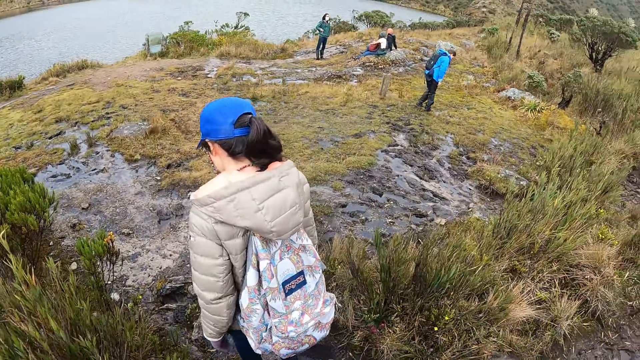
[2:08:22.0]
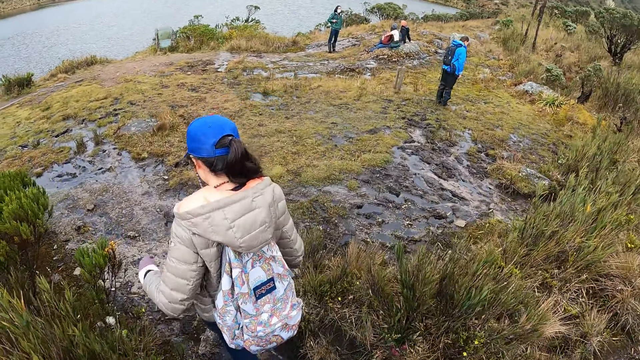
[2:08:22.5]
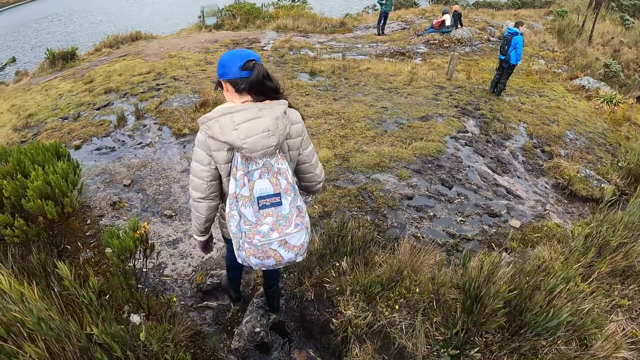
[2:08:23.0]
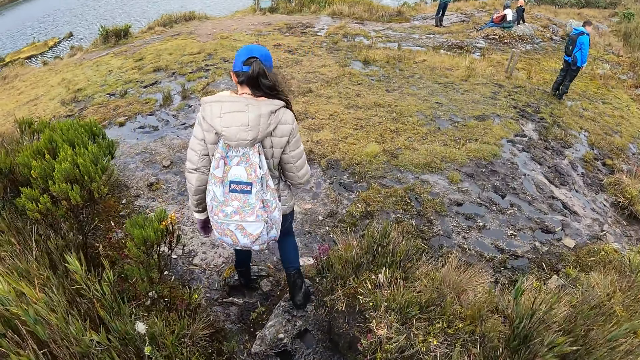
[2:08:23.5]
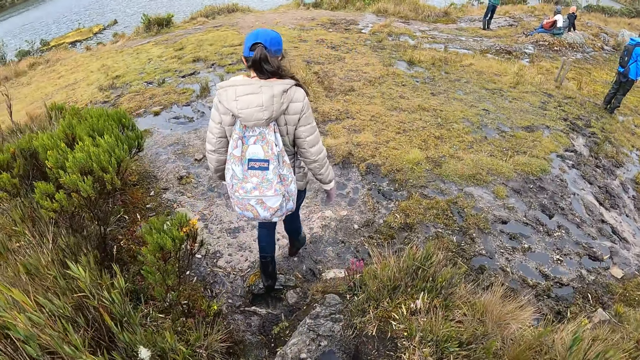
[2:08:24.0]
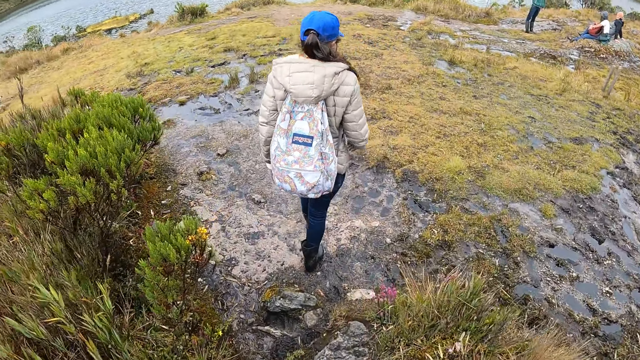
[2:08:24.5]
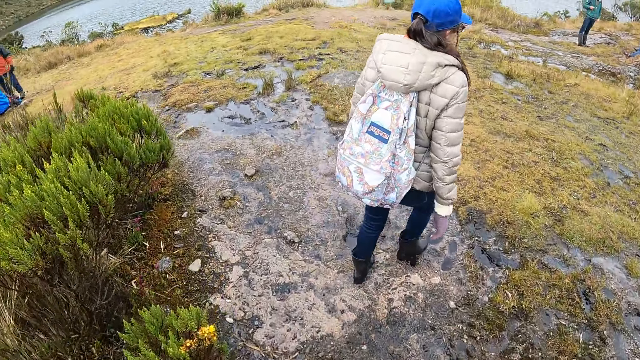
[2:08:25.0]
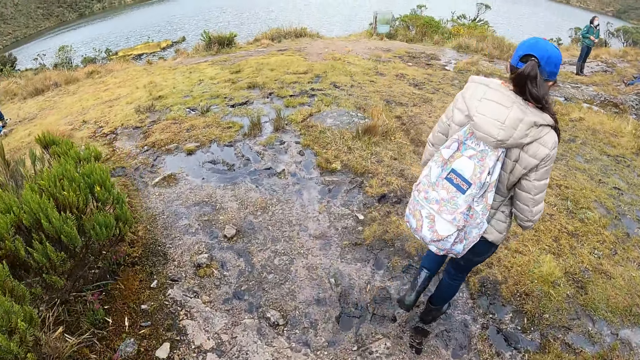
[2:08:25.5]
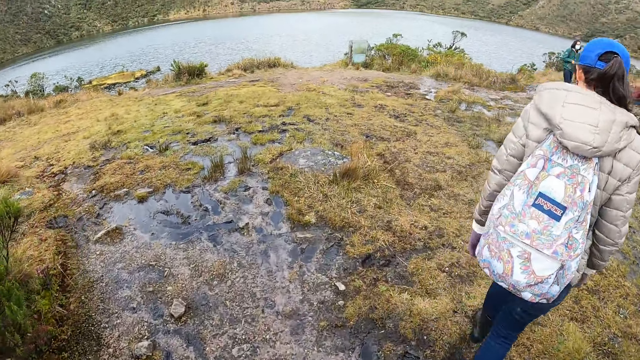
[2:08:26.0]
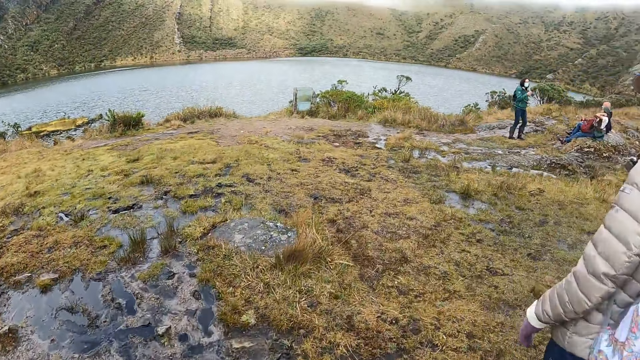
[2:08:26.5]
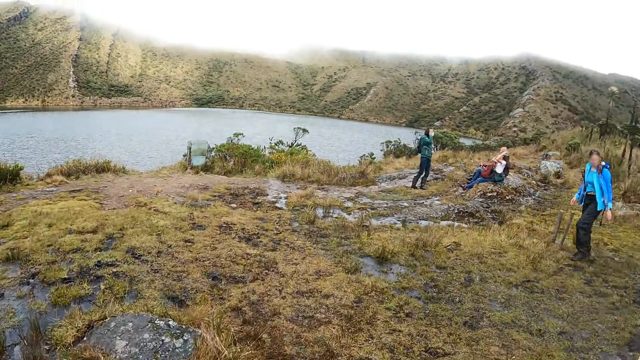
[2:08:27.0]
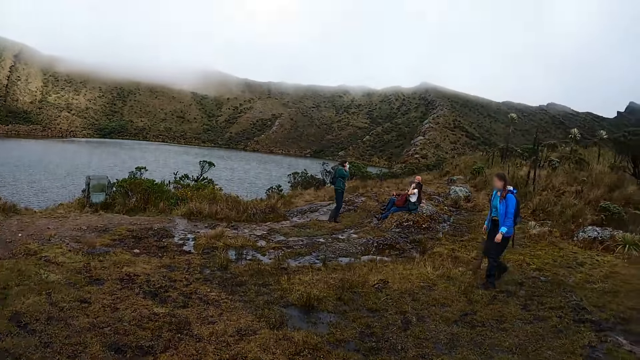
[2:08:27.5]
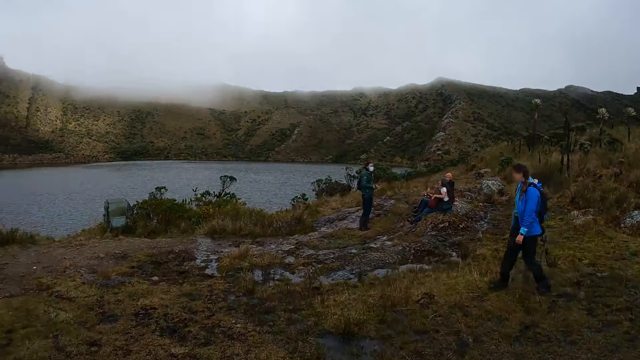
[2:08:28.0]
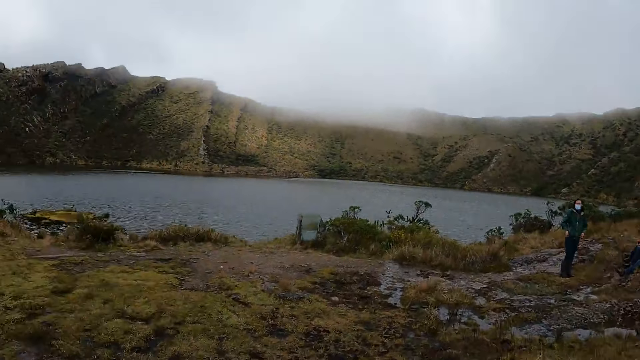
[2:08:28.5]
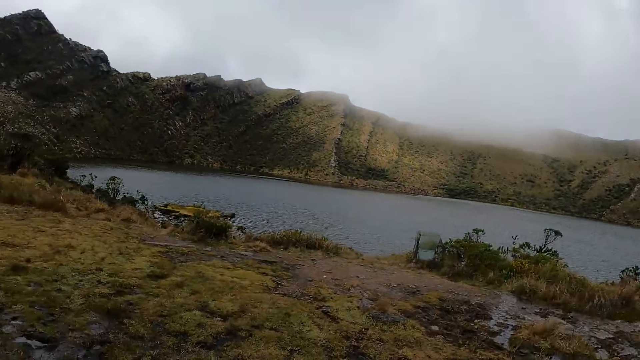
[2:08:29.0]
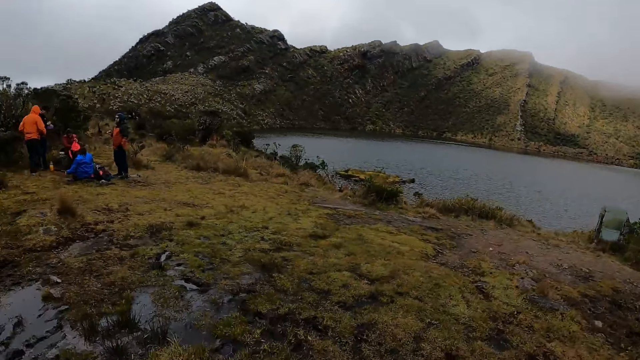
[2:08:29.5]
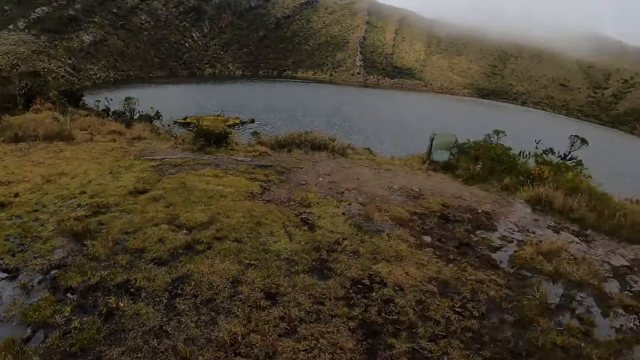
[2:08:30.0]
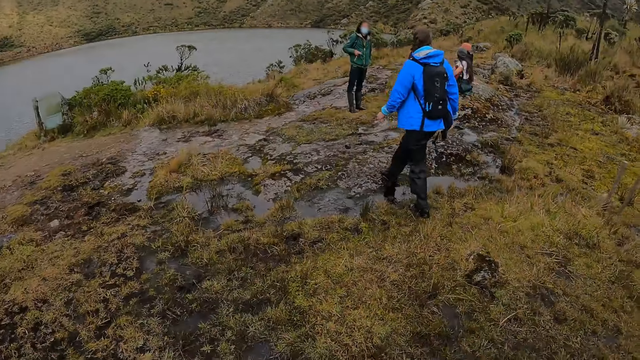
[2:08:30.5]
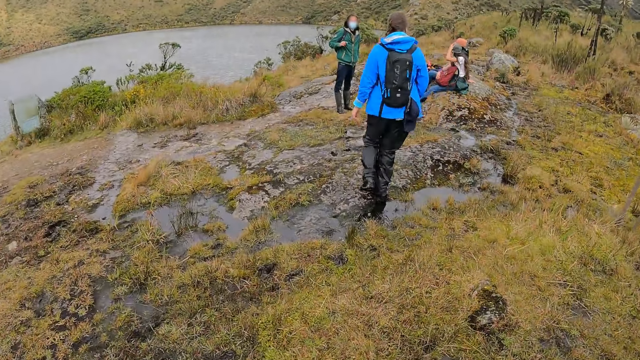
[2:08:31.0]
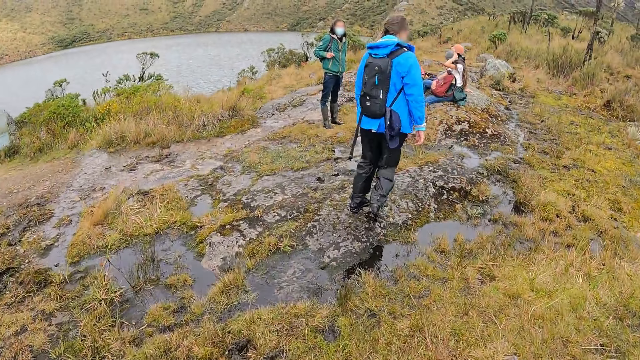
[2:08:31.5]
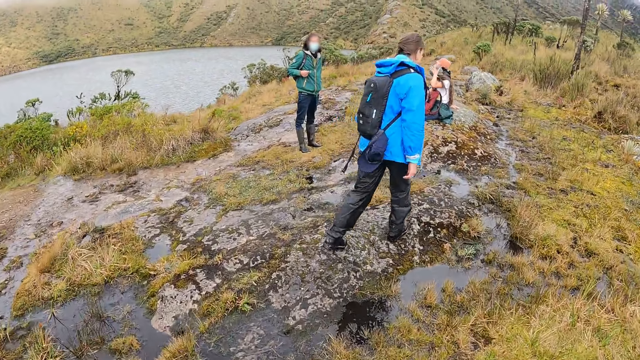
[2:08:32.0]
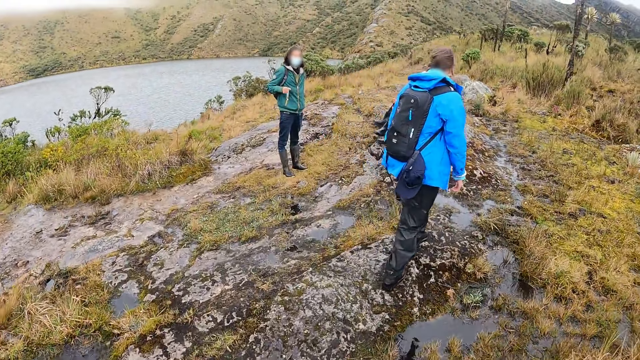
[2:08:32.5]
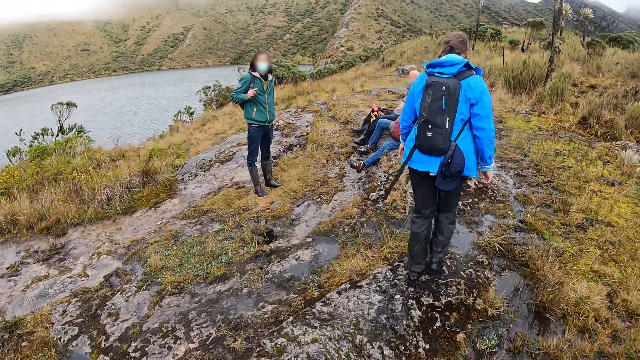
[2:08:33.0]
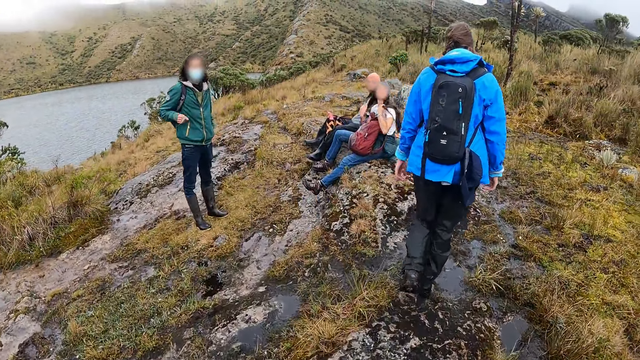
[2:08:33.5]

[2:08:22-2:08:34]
The camera wearer looks at the dam. They walk around.

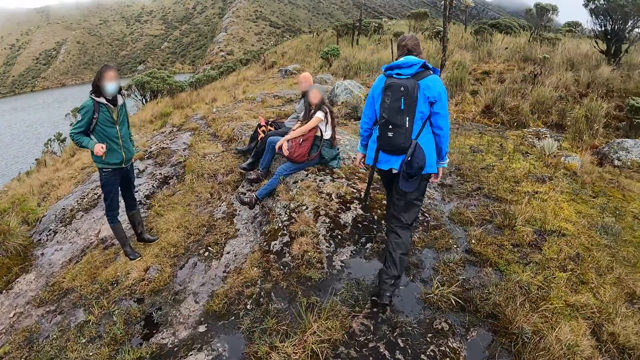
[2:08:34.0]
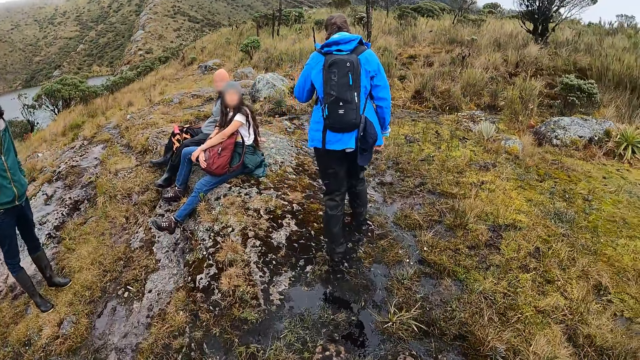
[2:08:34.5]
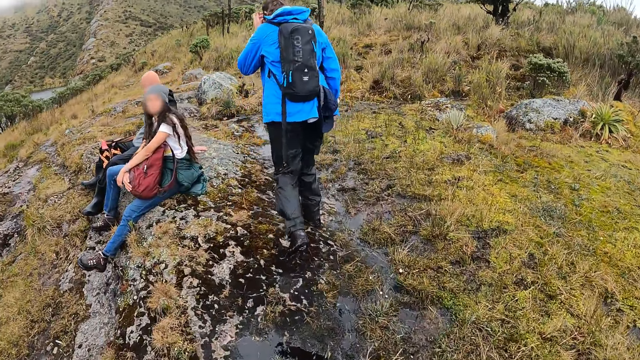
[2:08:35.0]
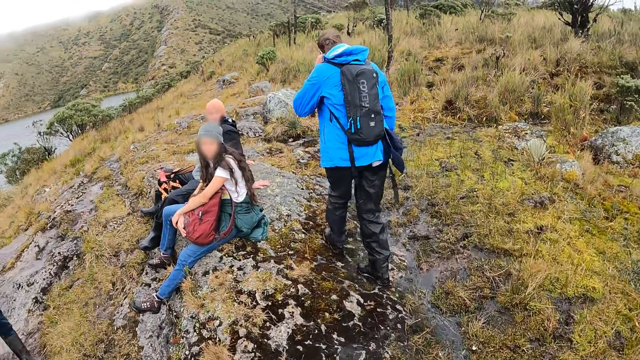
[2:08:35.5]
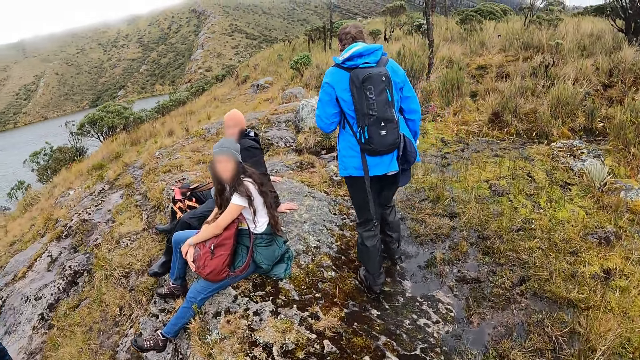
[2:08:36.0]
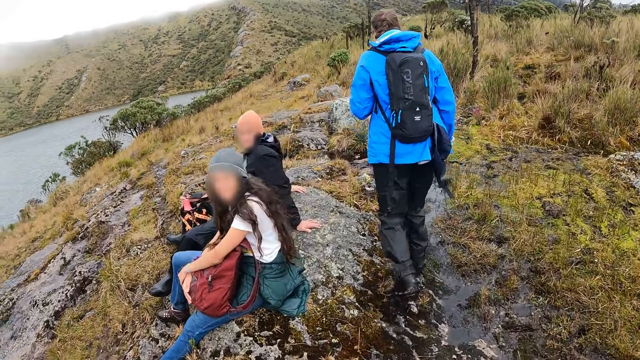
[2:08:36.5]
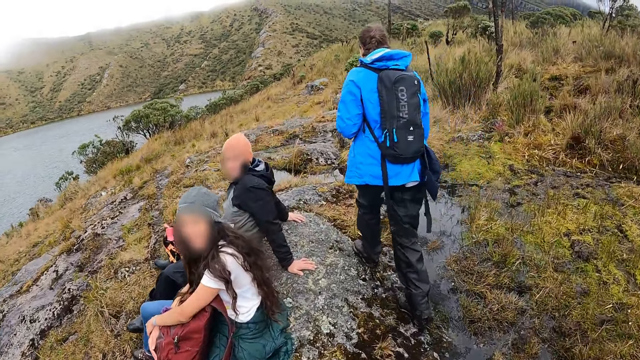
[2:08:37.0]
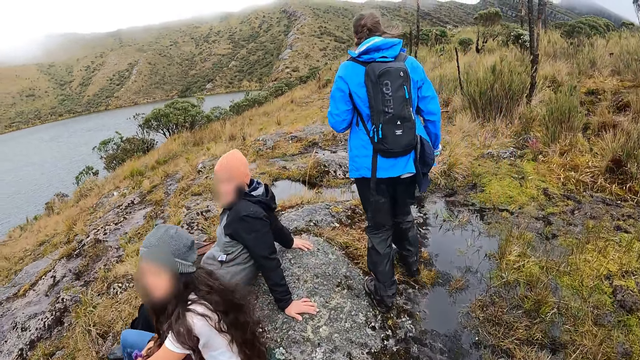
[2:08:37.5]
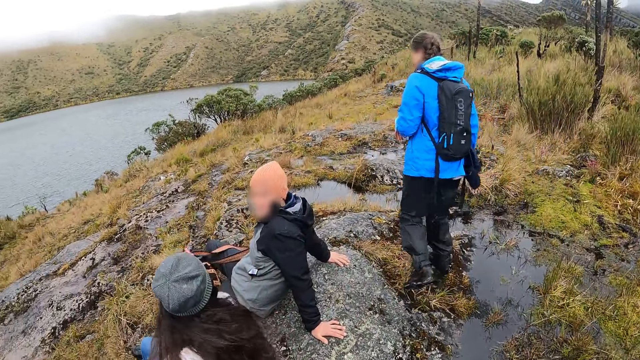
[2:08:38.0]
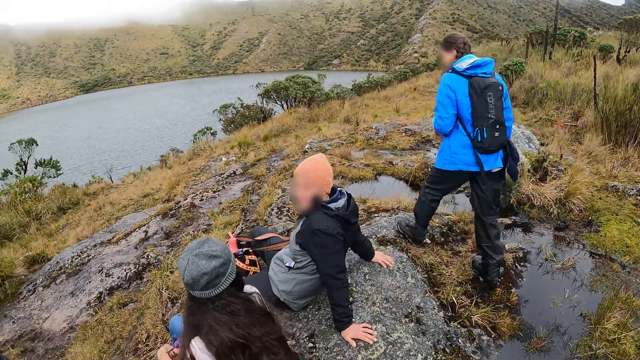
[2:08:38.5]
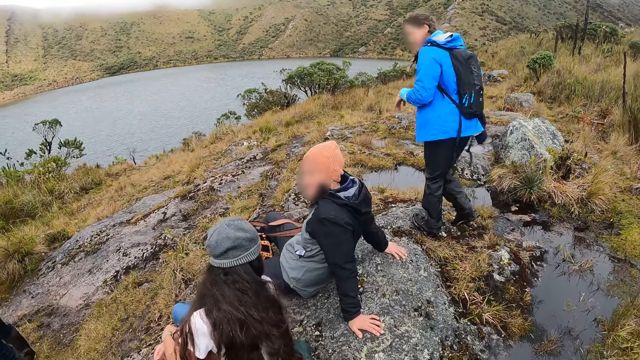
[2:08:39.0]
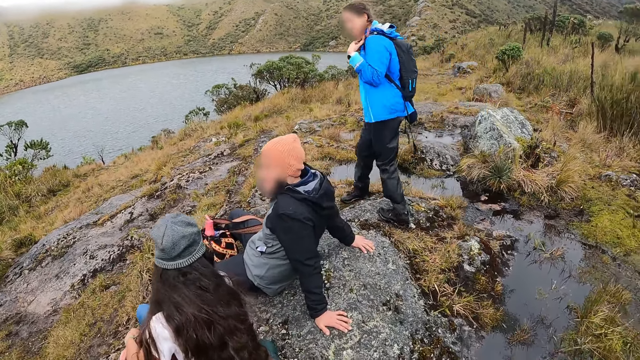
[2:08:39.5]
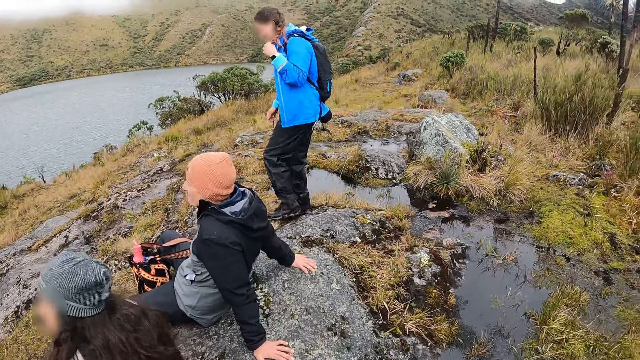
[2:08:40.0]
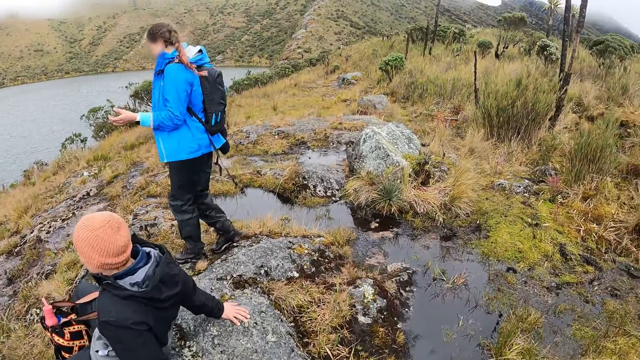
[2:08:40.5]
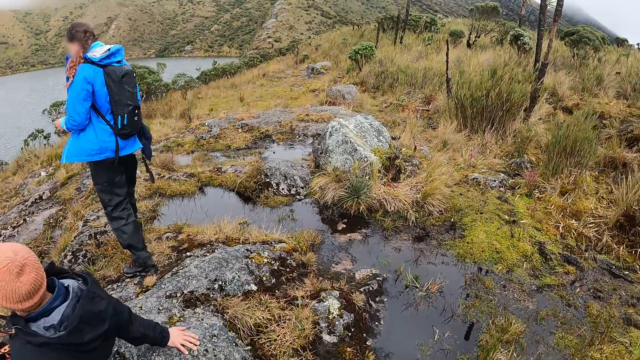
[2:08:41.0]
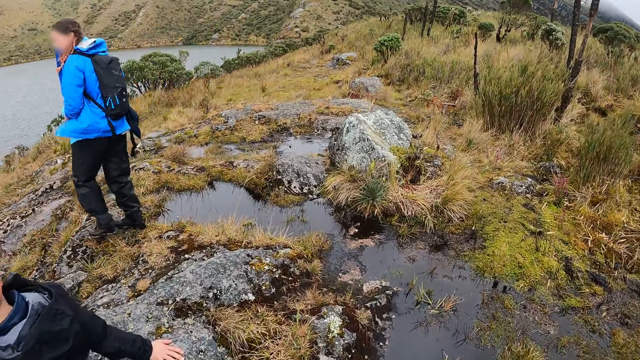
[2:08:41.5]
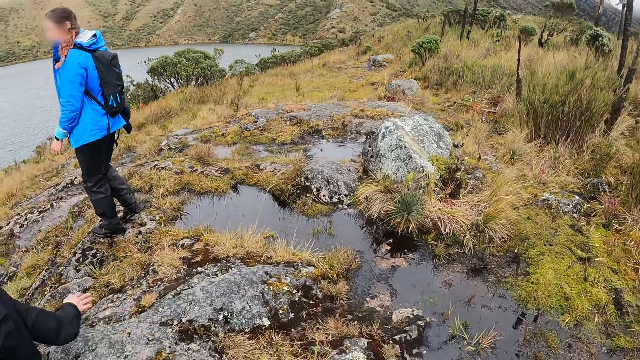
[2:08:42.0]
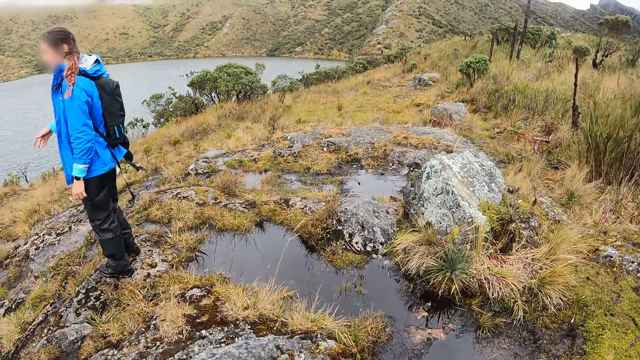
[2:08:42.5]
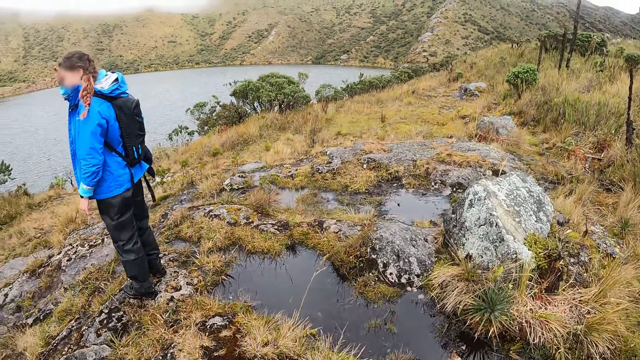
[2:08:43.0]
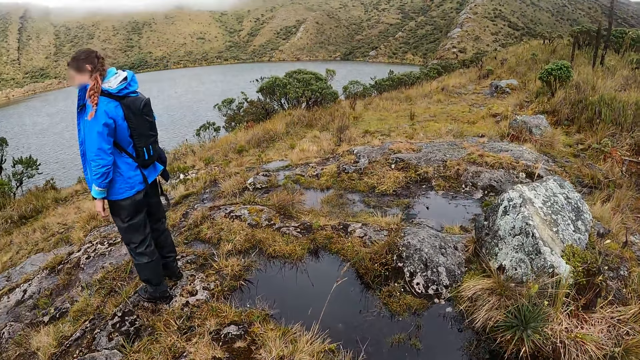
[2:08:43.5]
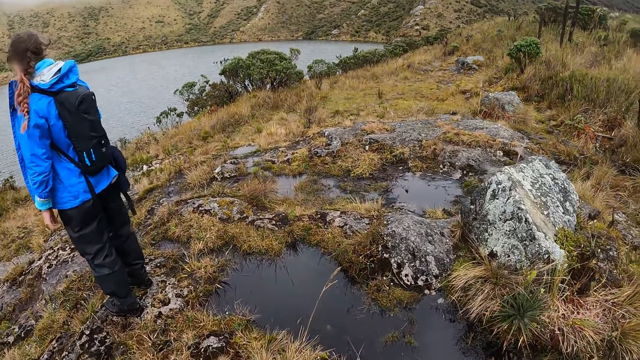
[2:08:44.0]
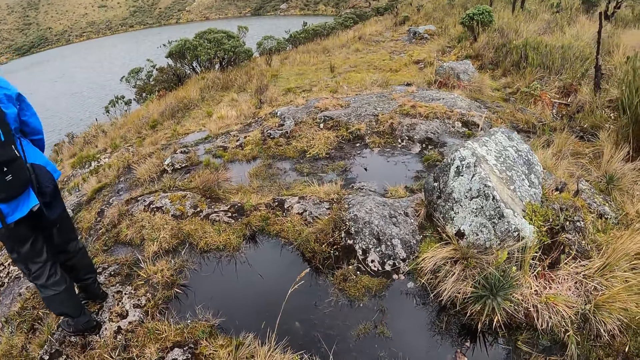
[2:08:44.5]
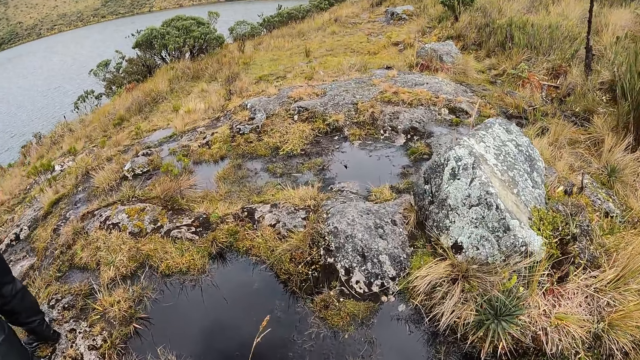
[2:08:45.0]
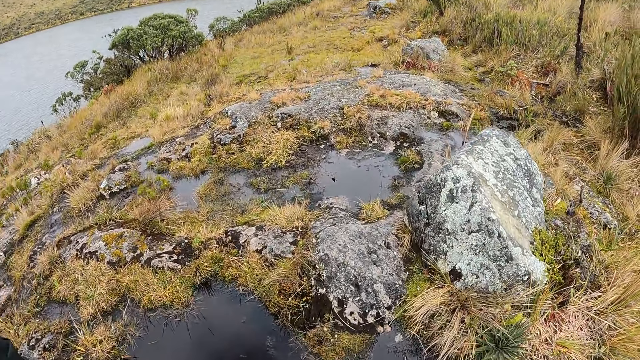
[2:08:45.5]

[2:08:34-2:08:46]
A woman scratches her head with her left hand. The camera wearer looks at a man. The woman adjusts her hair with her left hand. The camera wearer walks around and looks at a lady. The woman wipes her forehead with her right hand.
